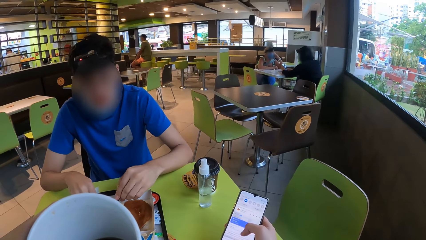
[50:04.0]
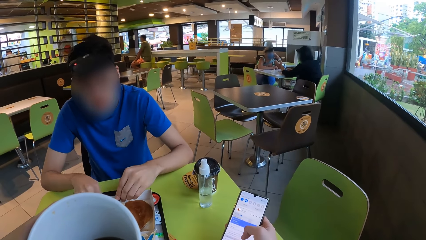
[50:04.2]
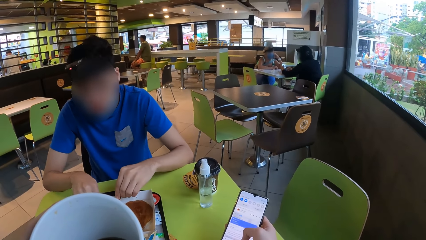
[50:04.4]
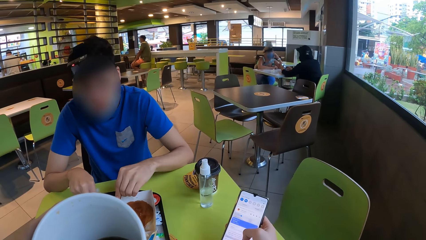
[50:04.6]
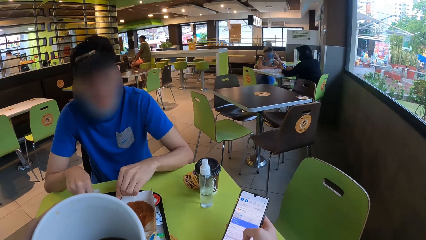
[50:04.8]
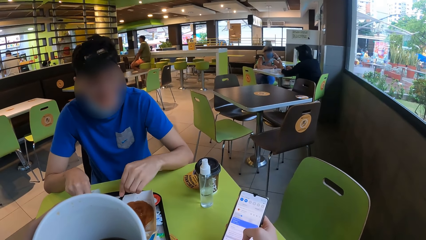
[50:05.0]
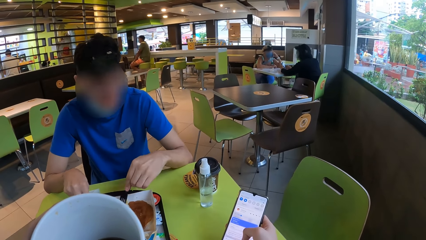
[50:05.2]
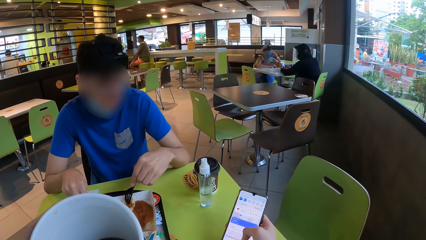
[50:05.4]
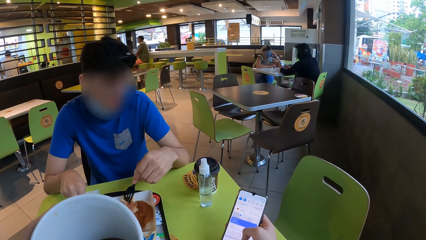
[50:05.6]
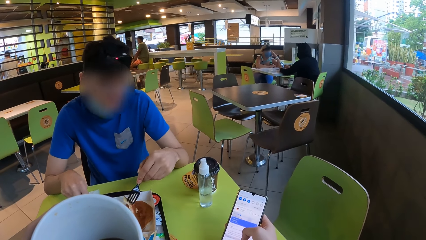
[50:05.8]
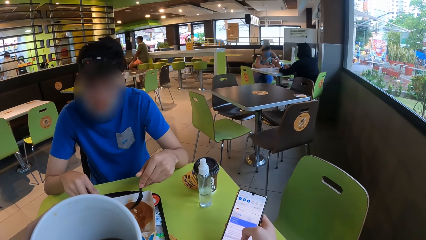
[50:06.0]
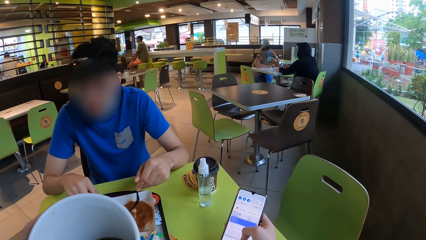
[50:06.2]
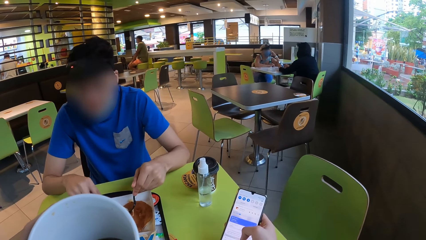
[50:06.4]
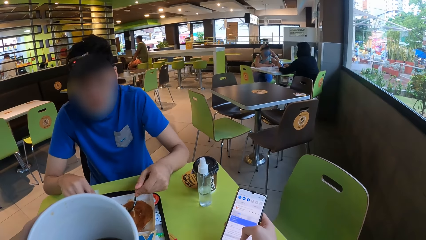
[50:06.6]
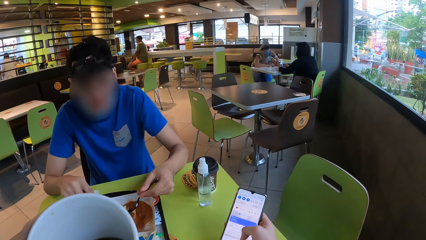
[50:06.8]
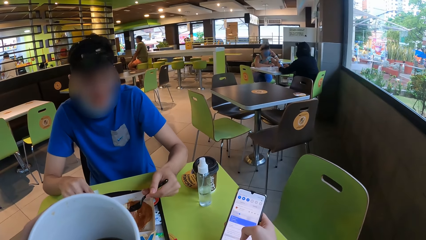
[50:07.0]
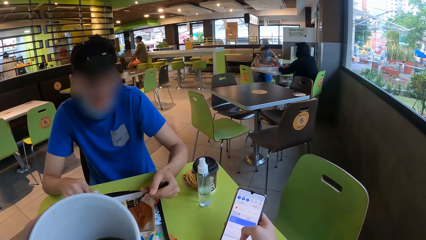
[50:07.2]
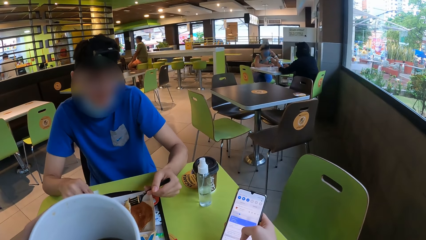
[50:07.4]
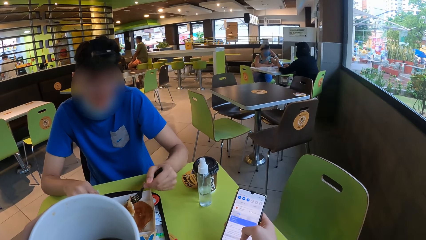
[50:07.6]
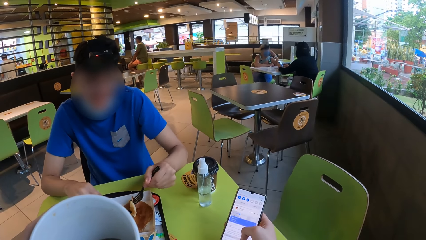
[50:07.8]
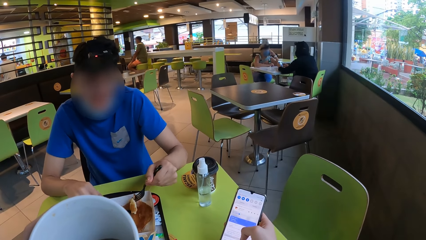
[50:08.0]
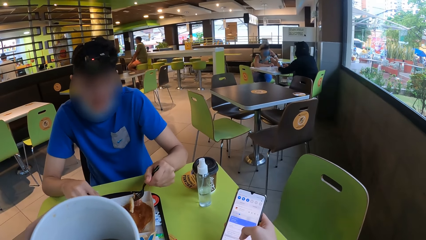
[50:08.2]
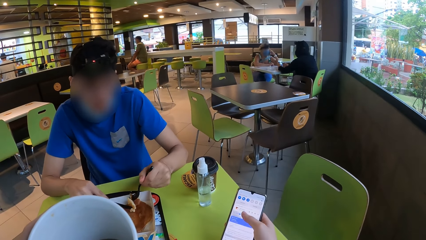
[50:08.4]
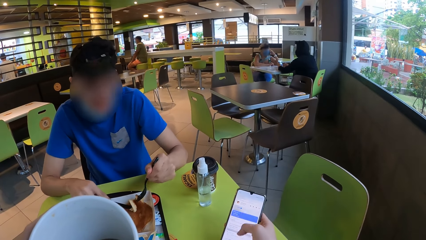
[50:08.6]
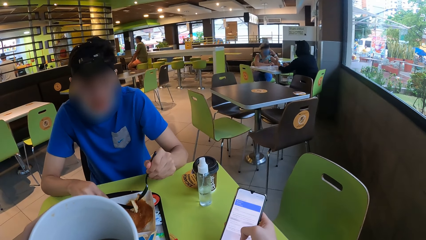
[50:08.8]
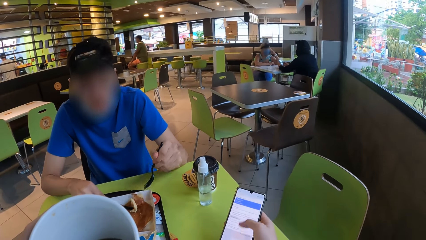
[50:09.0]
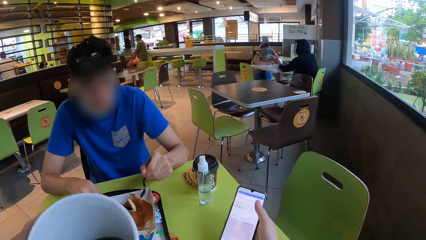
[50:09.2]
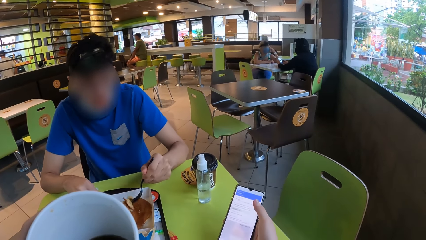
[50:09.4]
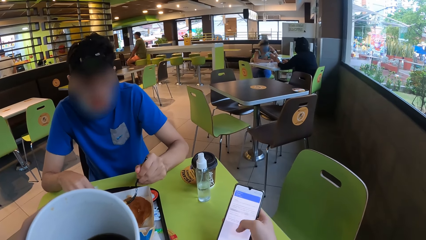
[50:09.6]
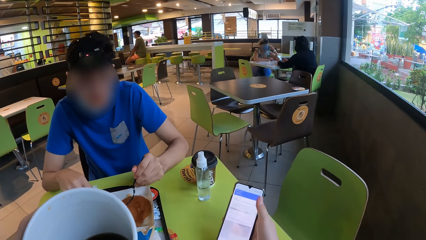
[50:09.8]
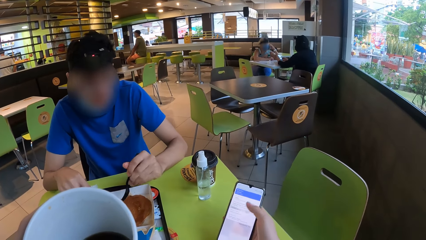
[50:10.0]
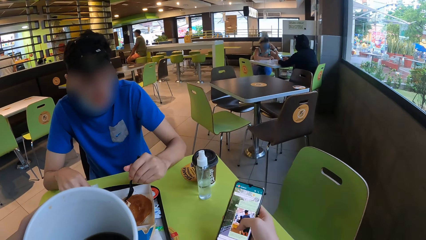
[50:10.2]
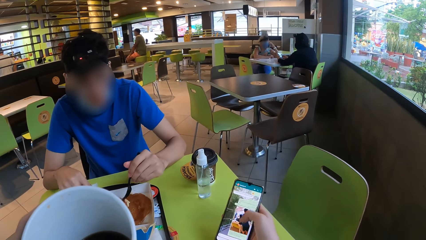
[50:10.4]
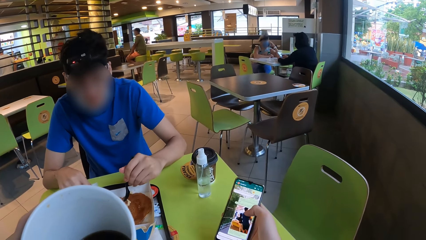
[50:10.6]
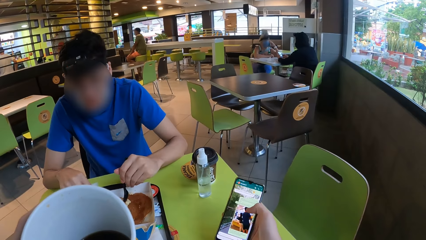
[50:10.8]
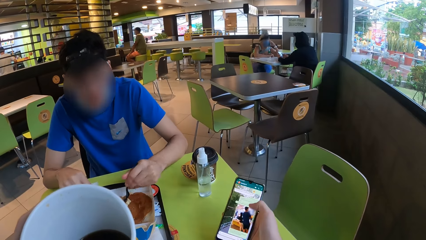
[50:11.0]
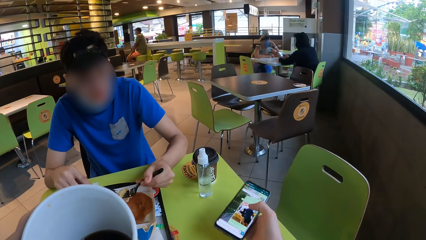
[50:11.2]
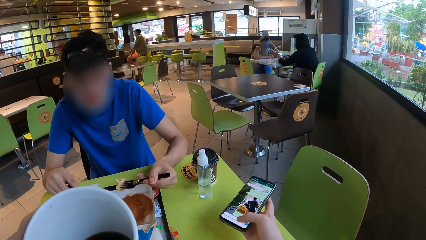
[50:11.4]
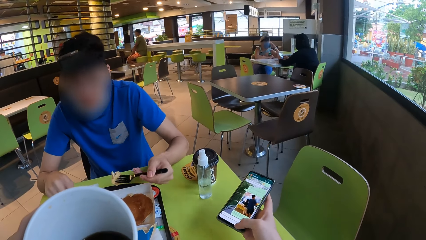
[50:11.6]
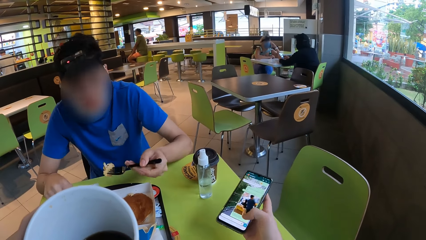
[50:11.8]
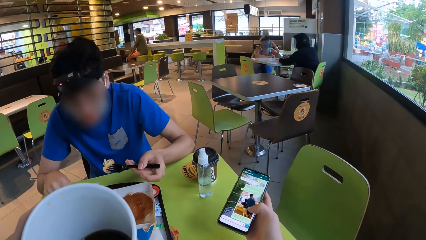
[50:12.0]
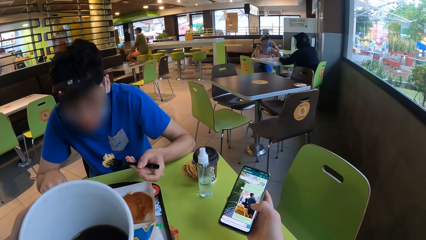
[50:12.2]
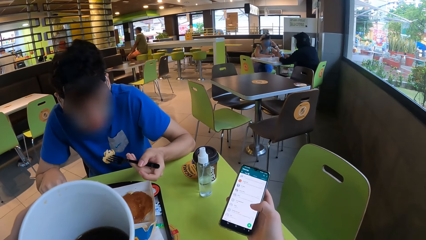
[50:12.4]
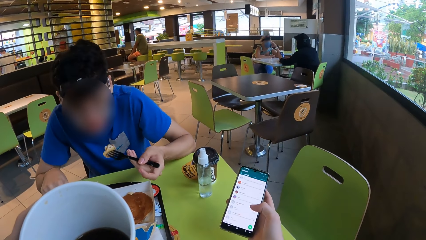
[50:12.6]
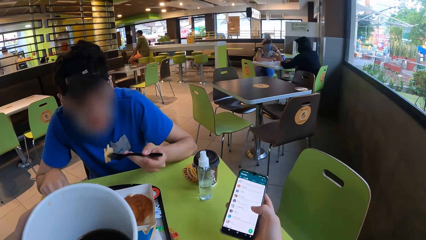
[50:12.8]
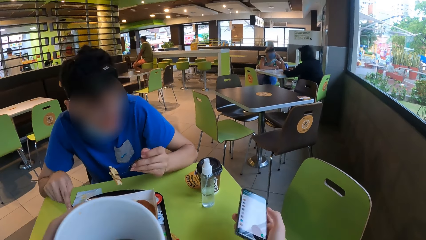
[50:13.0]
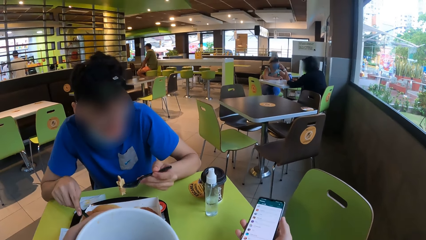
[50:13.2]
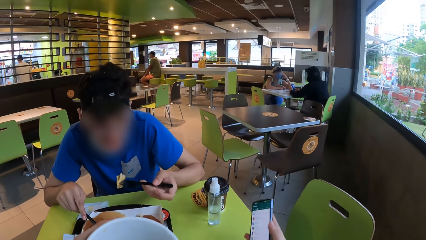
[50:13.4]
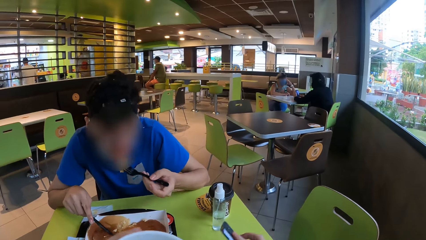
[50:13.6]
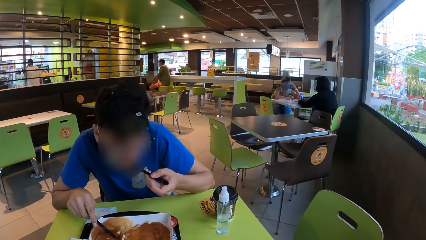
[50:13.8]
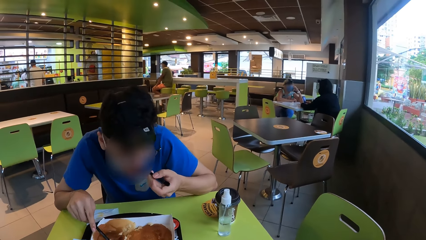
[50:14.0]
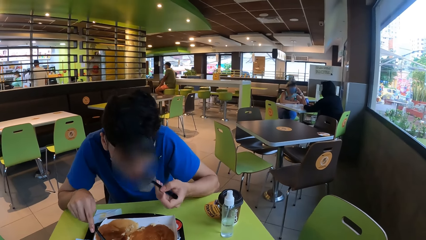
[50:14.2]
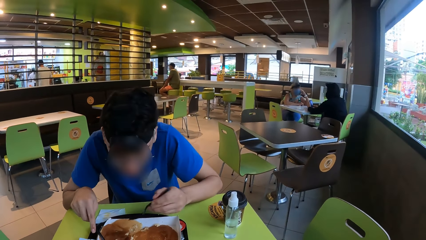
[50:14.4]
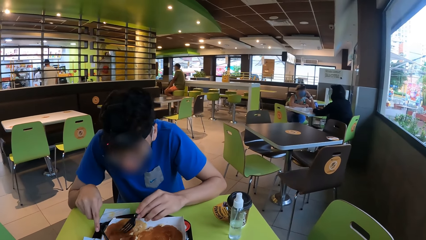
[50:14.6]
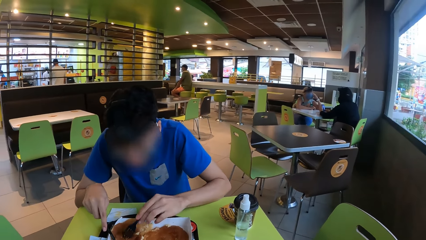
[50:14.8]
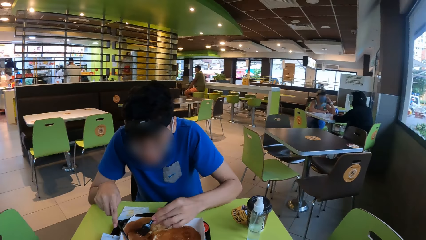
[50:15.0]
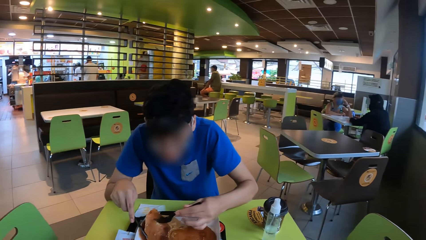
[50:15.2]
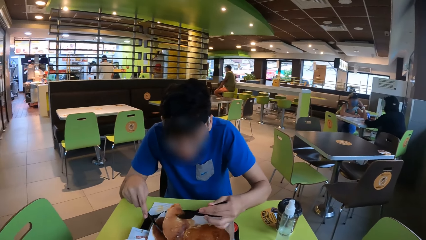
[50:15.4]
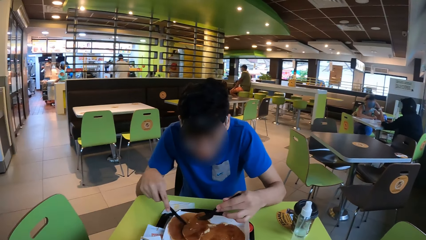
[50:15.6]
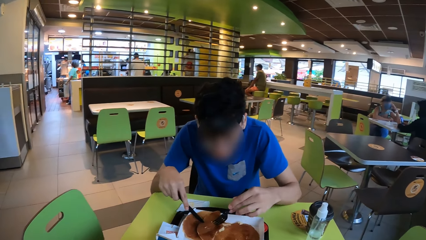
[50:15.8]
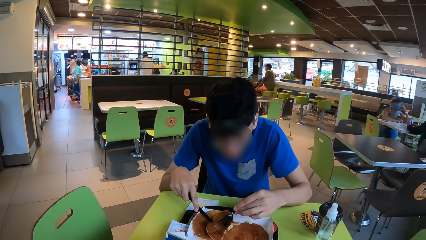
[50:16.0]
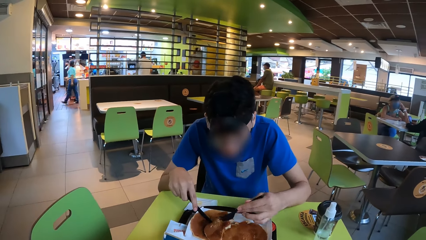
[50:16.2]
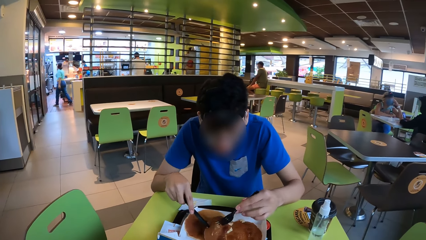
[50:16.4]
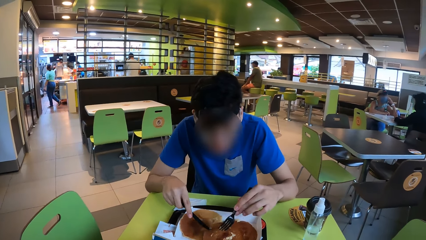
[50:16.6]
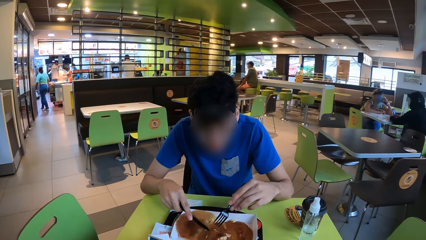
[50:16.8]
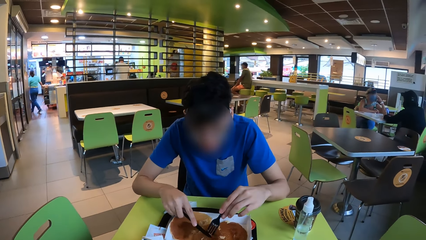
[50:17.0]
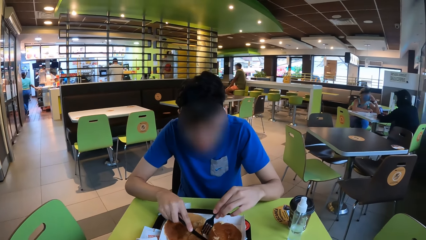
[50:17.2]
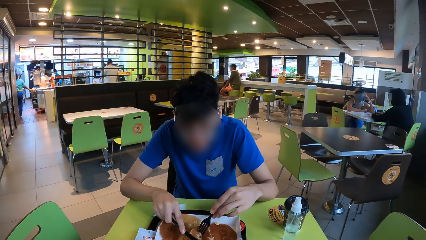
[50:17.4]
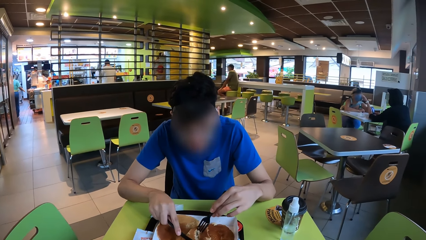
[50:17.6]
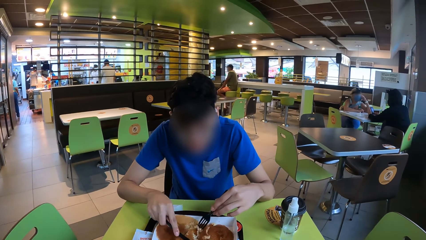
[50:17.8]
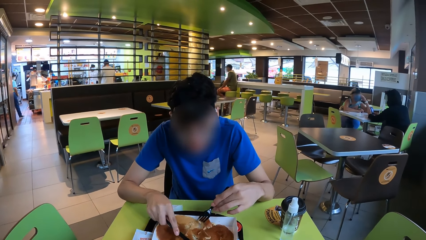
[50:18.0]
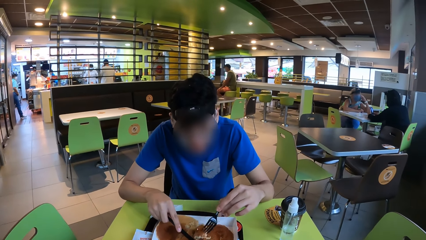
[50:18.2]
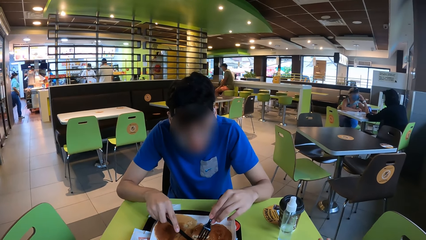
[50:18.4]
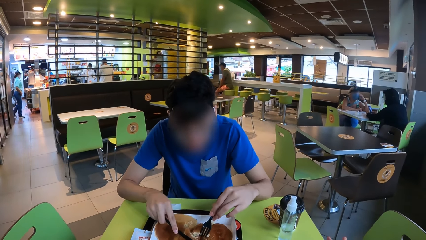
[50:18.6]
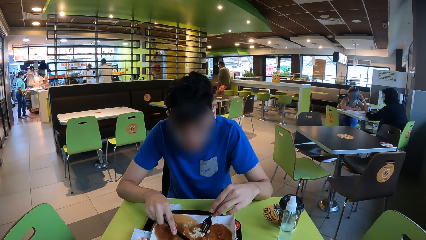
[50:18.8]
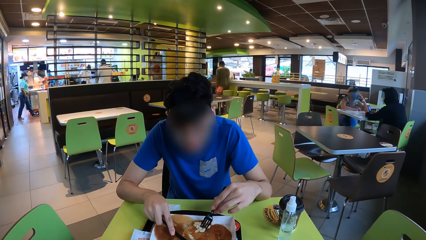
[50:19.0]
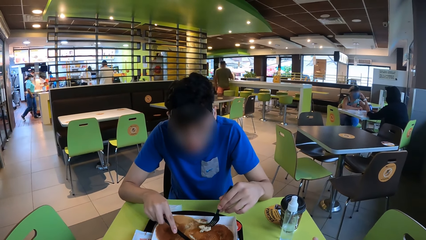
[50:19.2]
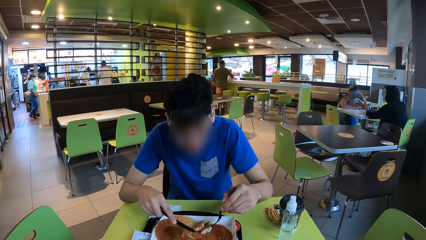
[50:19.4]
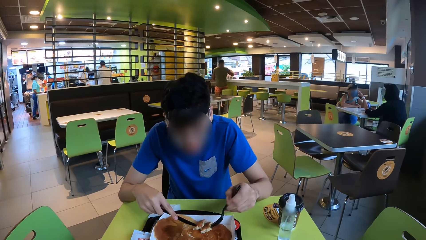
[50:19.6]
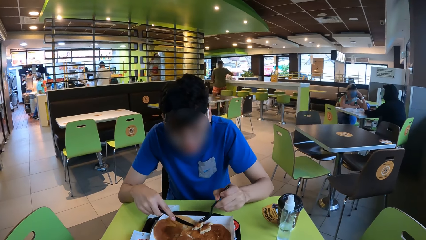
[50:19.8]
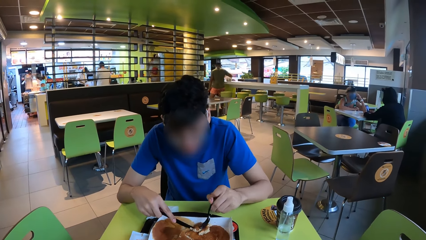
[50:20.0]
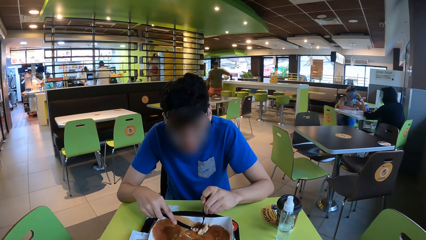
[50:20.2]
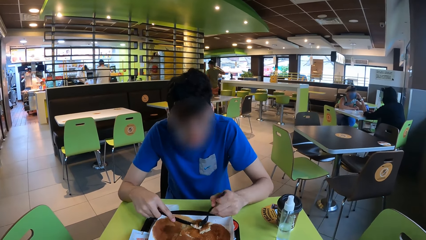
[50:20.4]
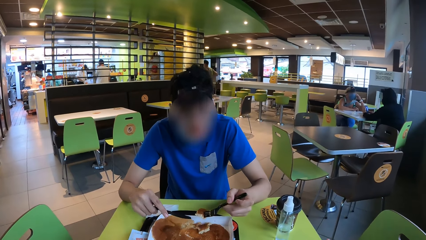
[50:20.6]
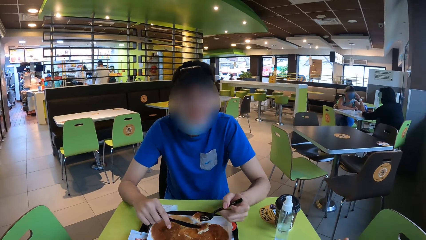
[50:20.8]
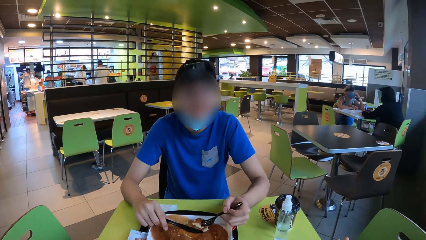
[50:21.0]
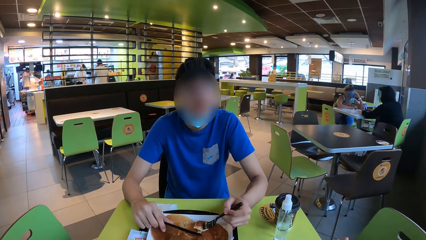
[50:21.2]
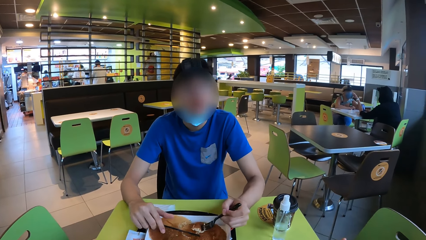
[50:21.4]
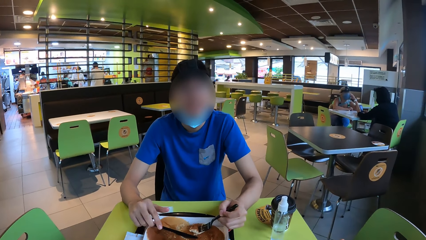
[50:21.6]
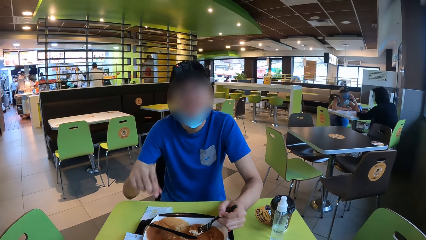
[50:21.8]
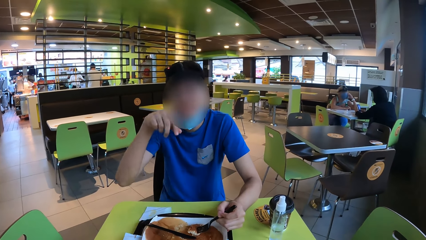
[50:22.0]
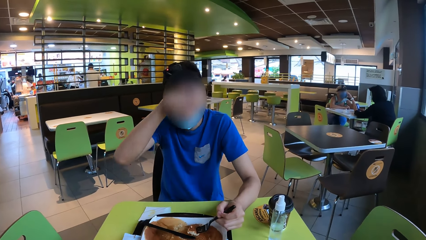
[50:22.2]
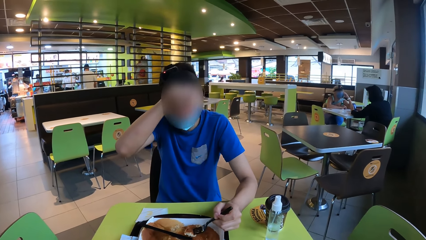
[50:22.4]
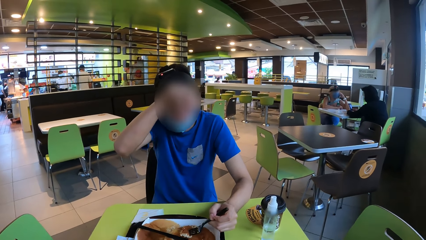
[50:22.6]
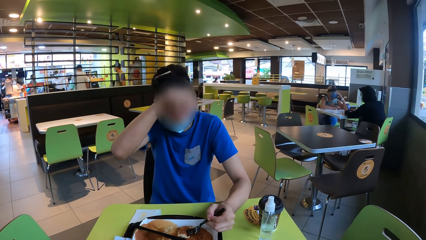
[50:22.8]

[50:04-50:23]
A man pokes a snack. The man holds the snack with a knife. The man pokes the snack. The man eats the snack. The man pokes the snack. The man cuts the snack. The man pokes the snack. The man puts the knife in a plate. The man rubs the face.
